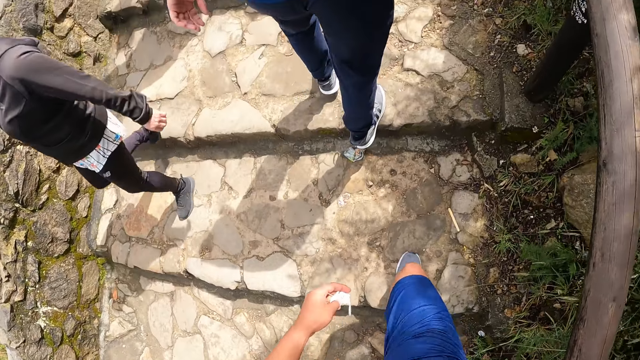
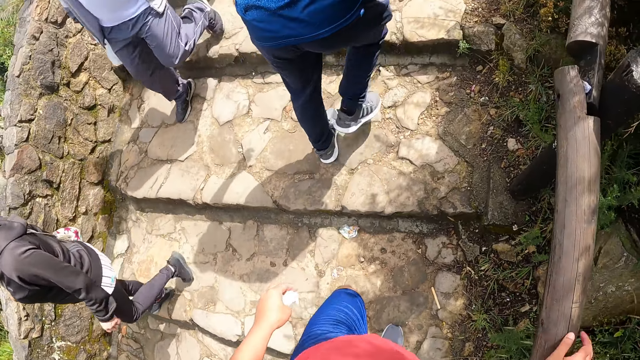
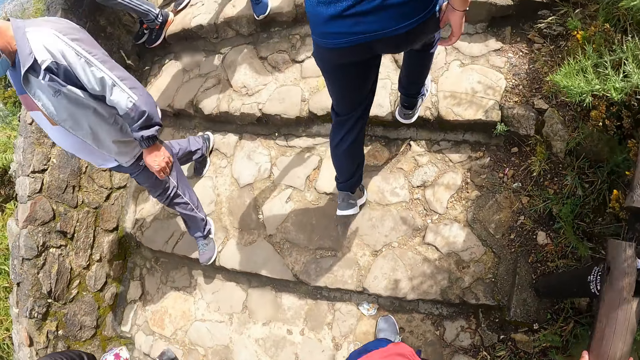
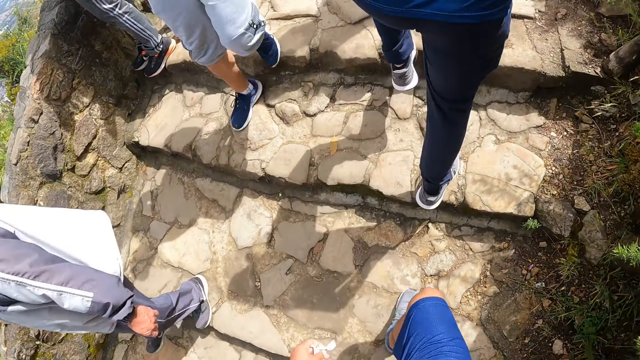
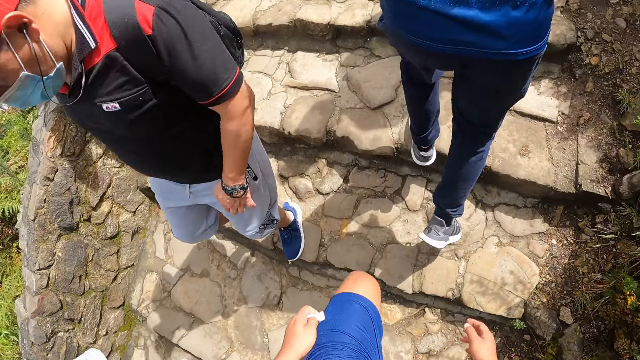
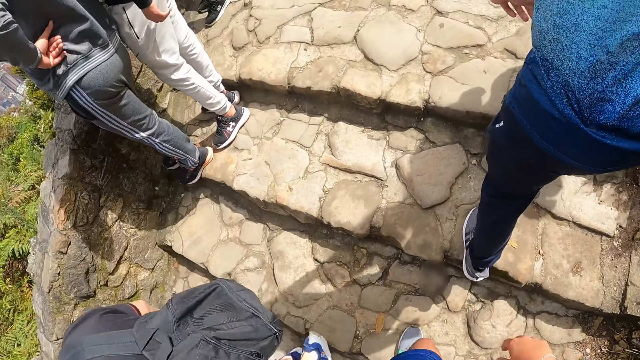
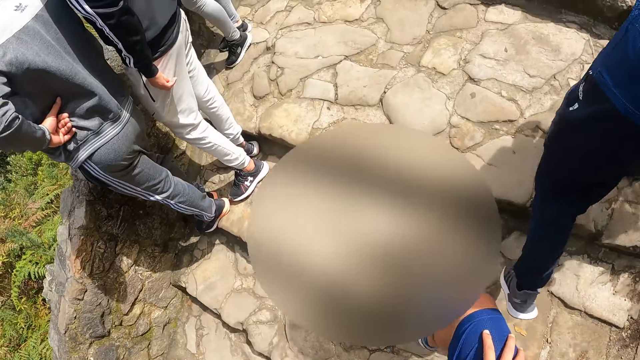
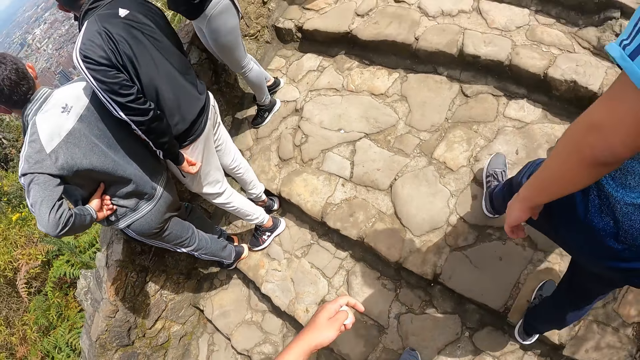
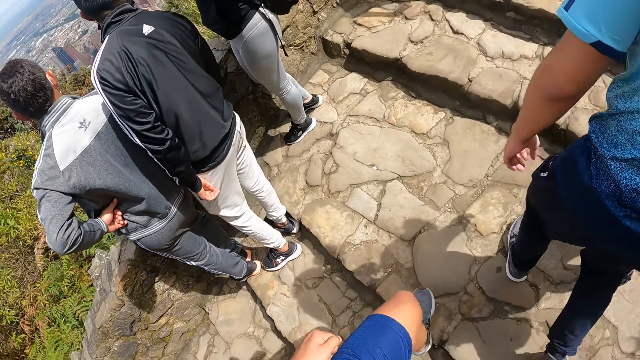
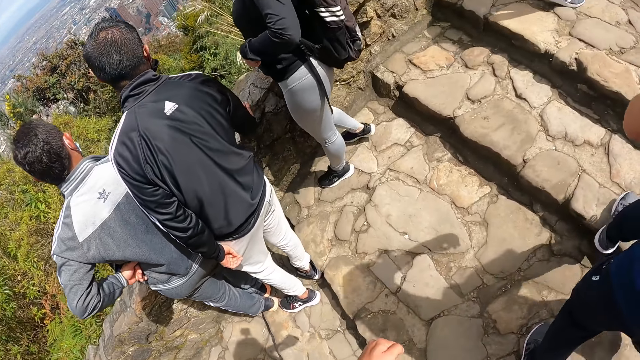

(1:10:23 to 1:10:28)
The camera wearer walks on the pavement.

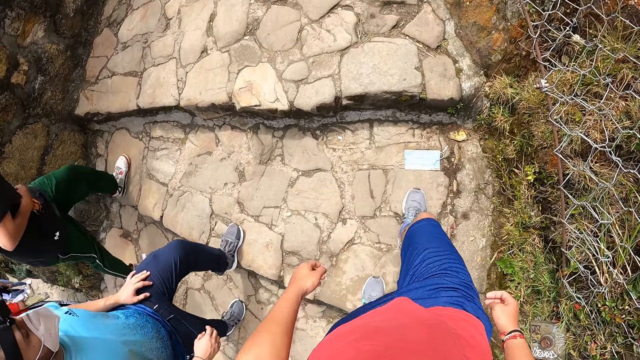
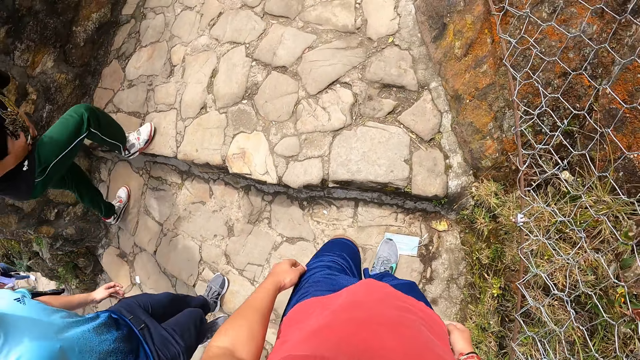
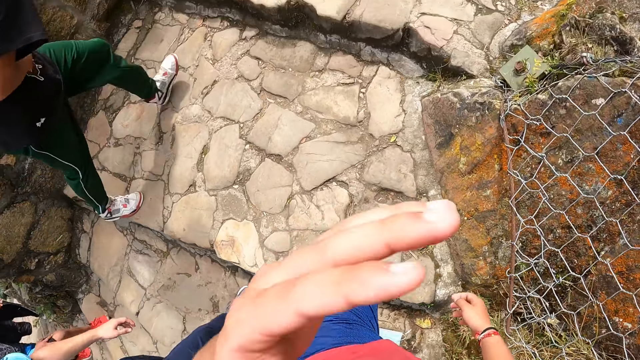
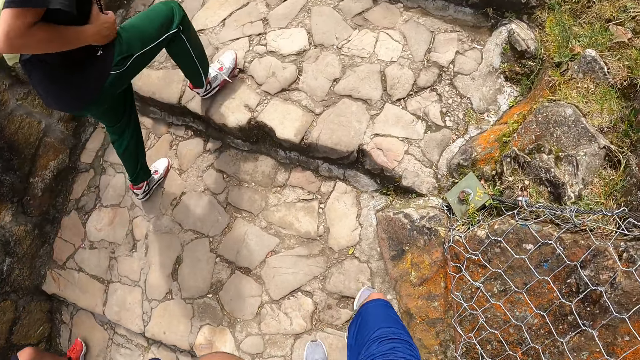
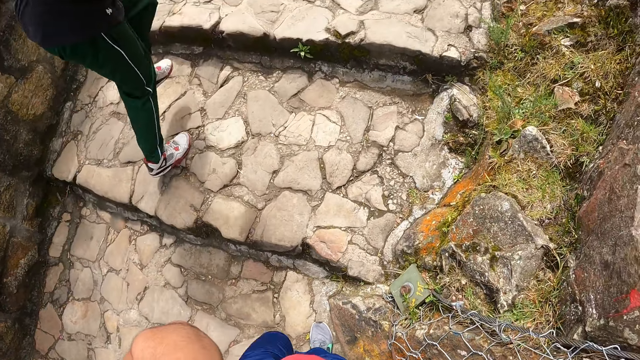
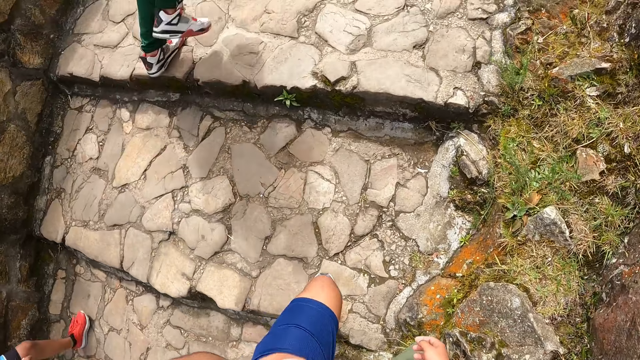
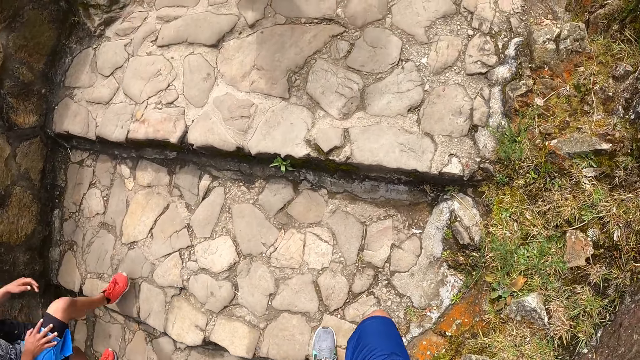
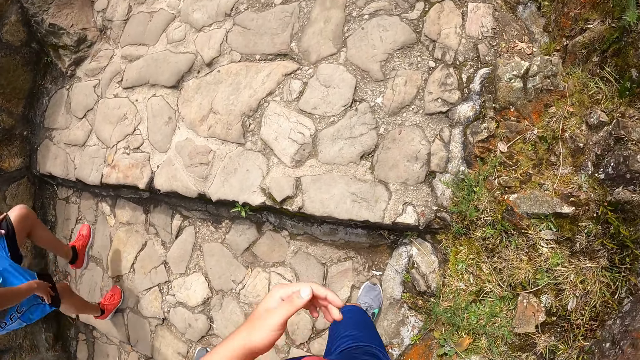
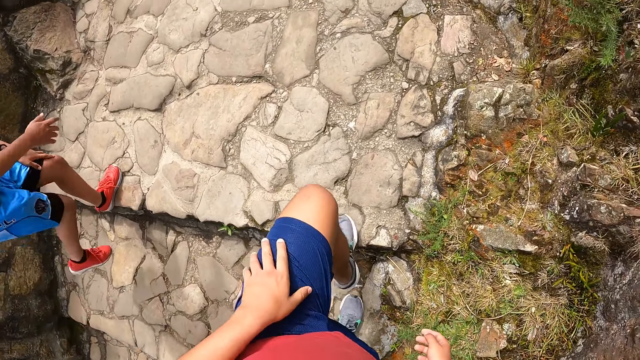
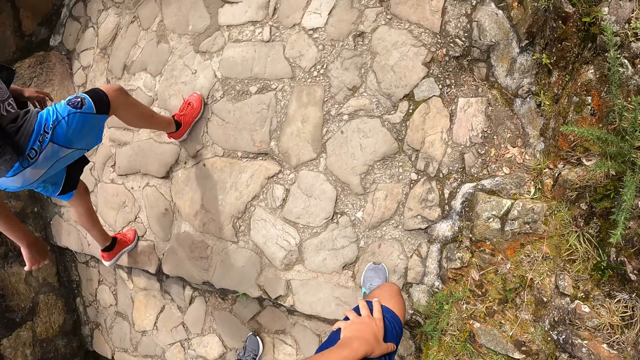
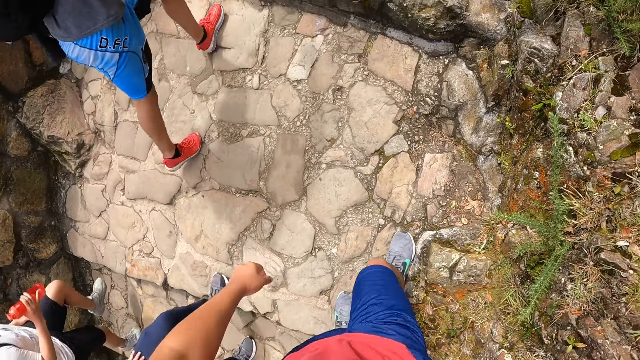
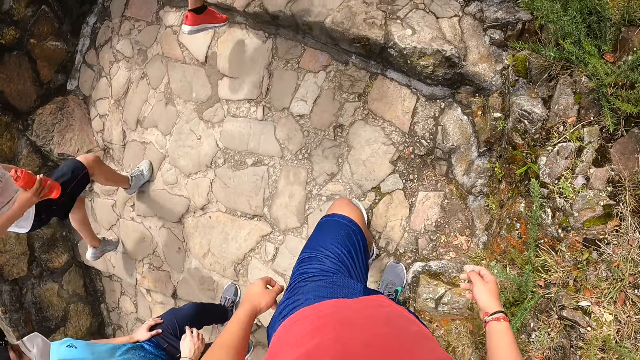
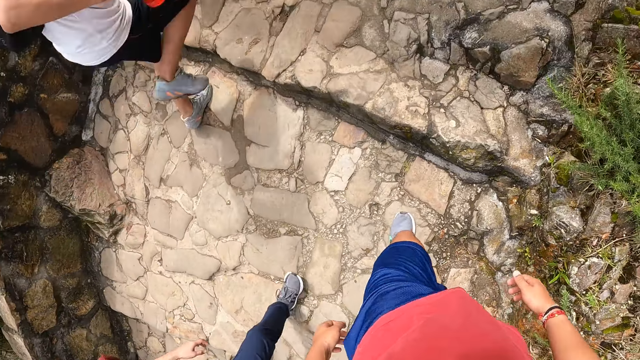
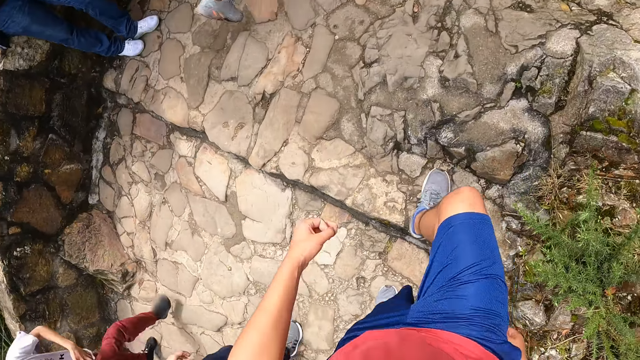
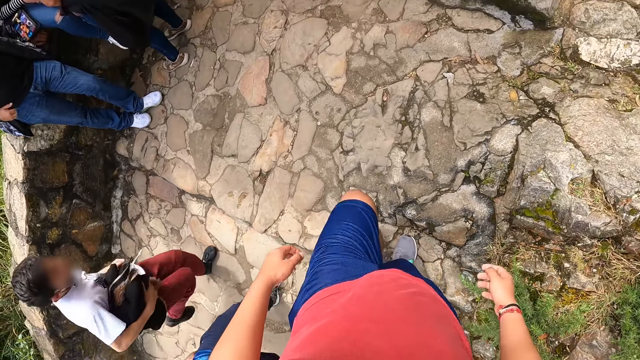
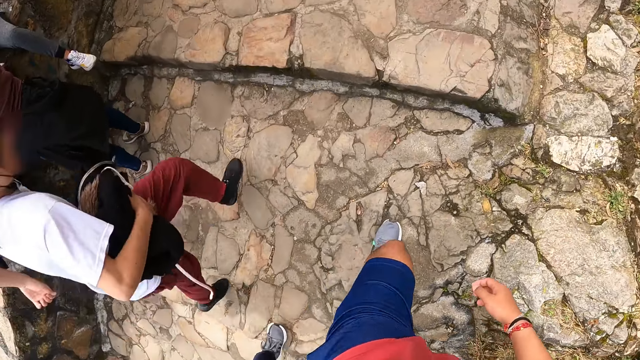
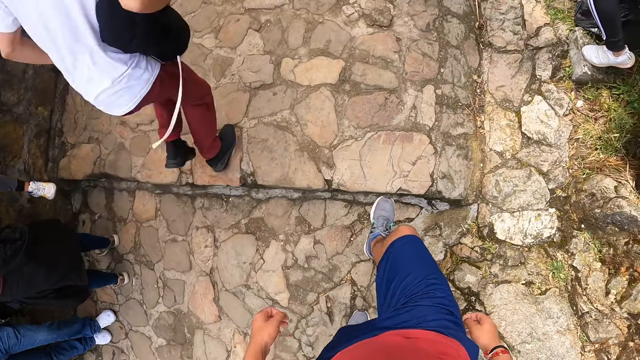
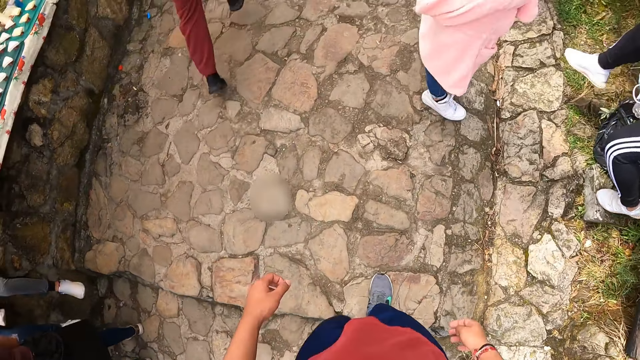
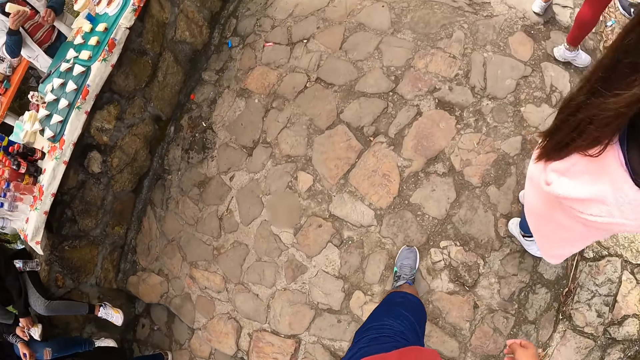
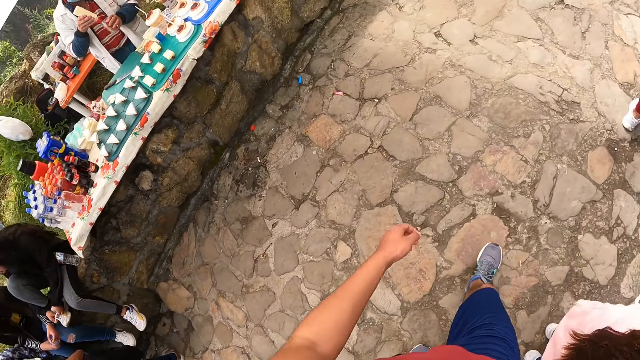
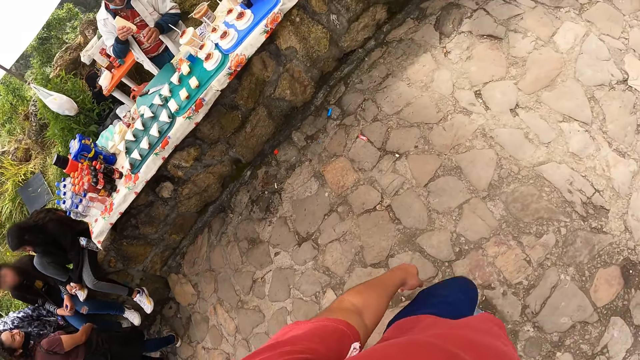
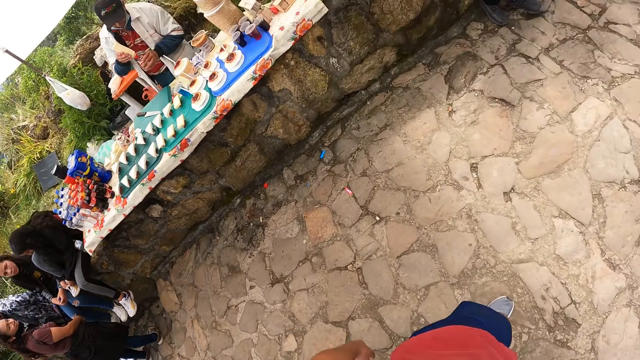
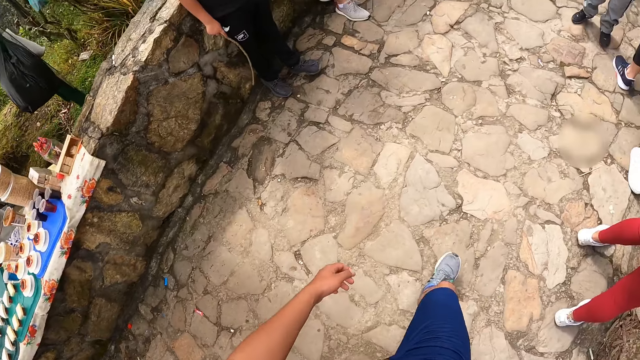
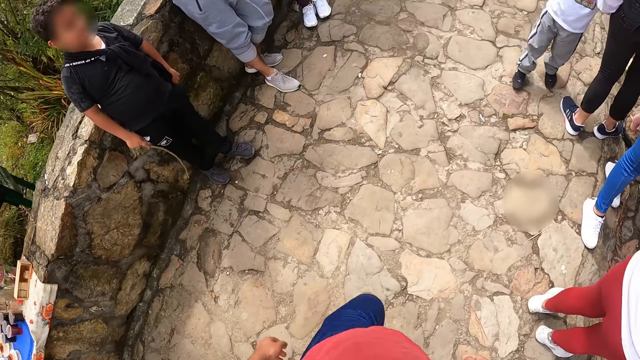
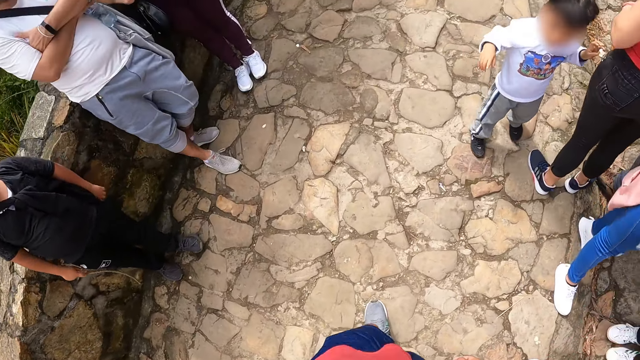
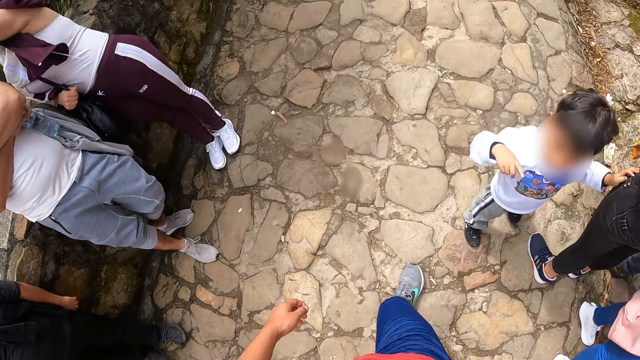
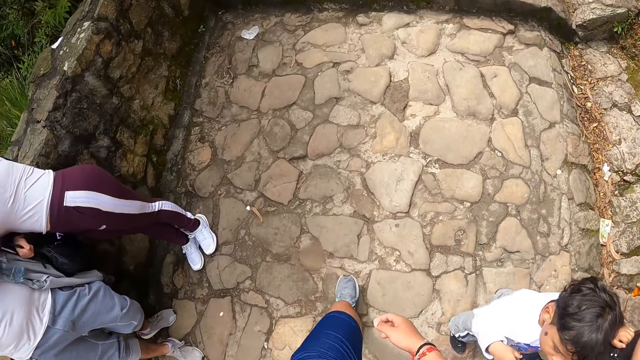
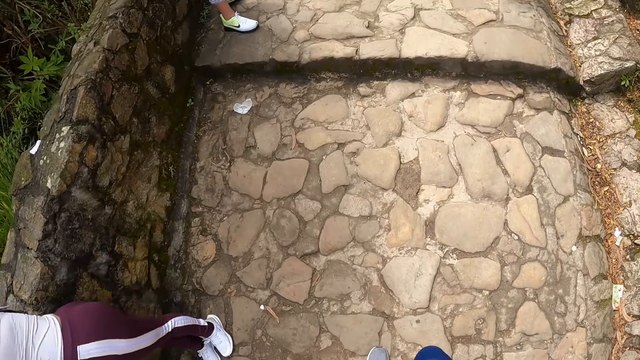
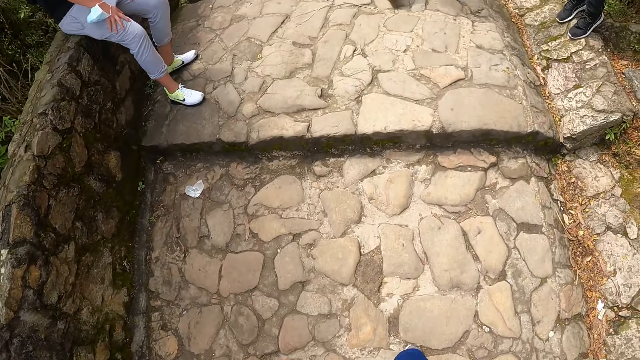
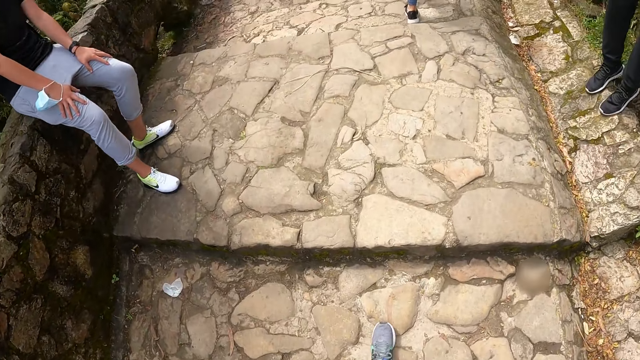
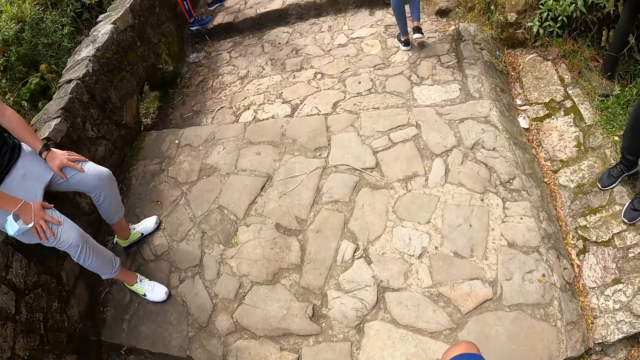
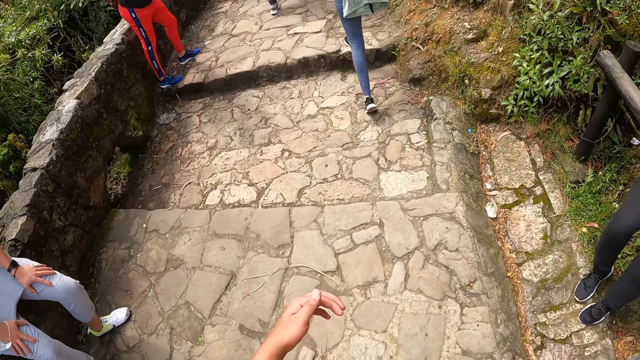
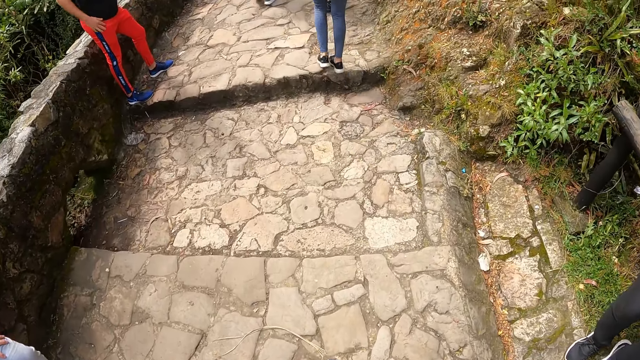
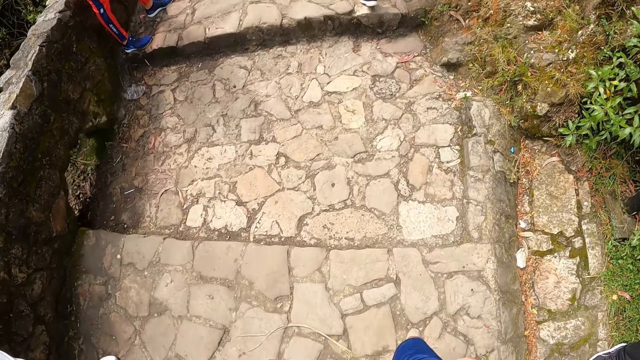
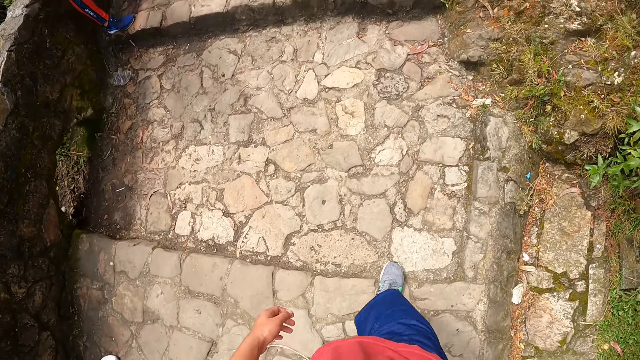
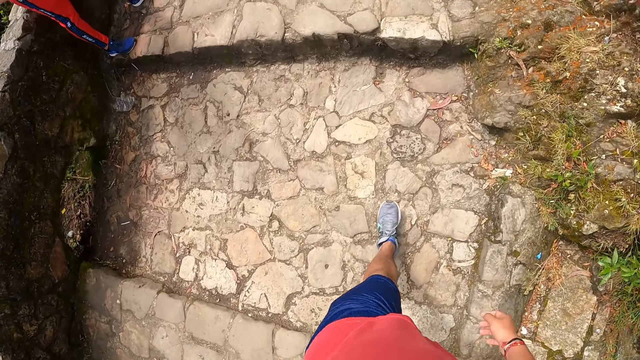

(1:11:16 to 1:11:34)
The camera wearer lifts his hand. He walks on the pavement. He lifts his hand.
